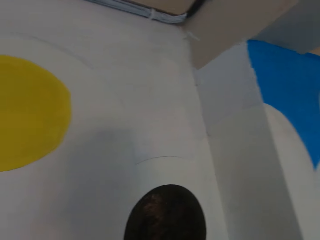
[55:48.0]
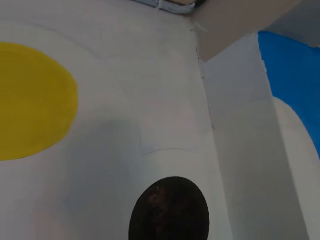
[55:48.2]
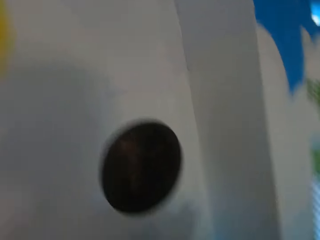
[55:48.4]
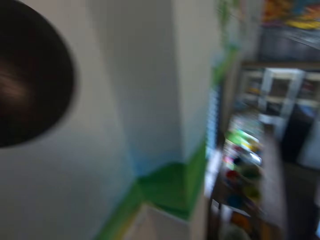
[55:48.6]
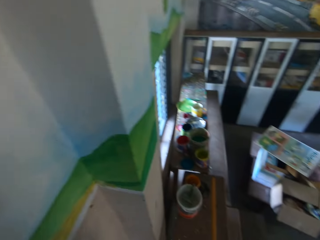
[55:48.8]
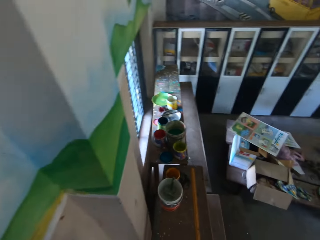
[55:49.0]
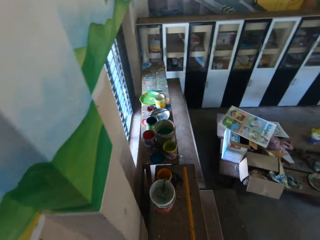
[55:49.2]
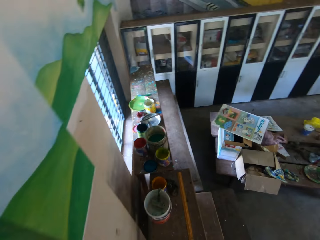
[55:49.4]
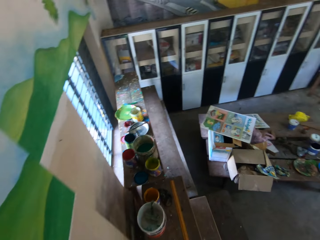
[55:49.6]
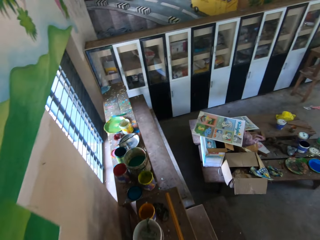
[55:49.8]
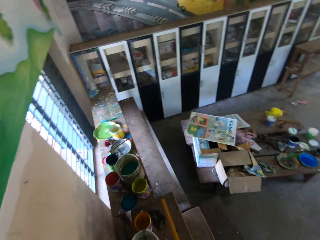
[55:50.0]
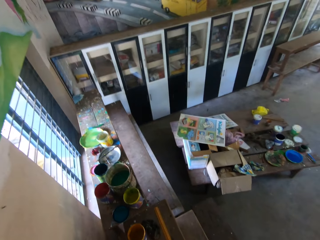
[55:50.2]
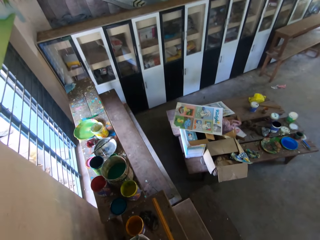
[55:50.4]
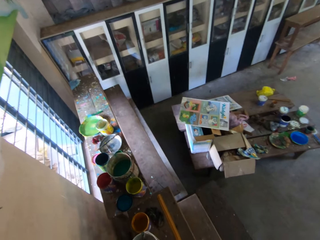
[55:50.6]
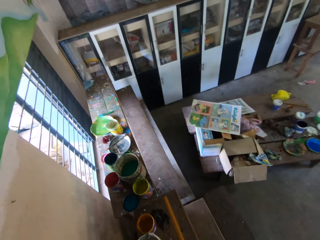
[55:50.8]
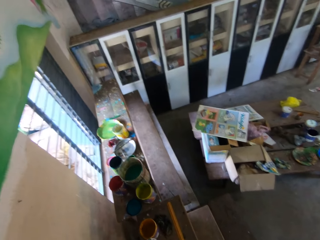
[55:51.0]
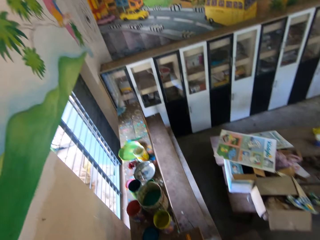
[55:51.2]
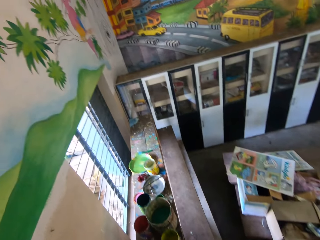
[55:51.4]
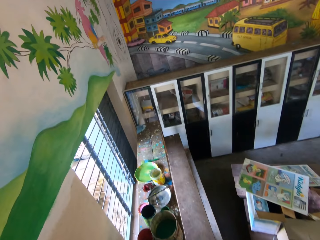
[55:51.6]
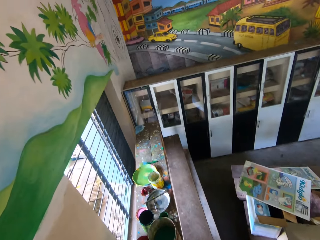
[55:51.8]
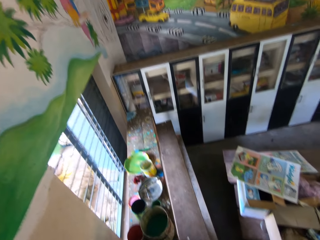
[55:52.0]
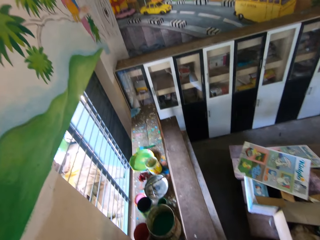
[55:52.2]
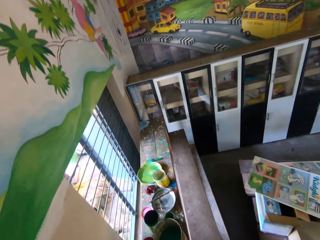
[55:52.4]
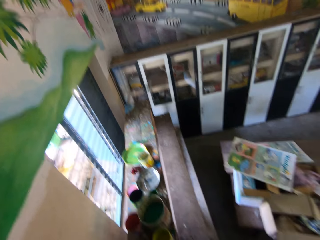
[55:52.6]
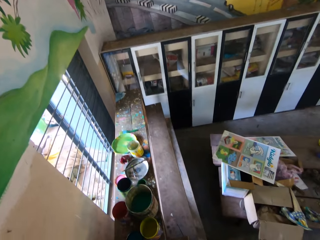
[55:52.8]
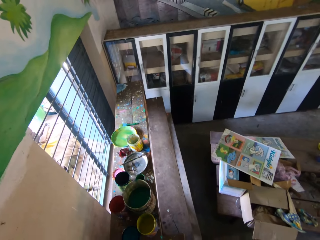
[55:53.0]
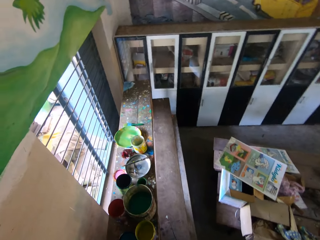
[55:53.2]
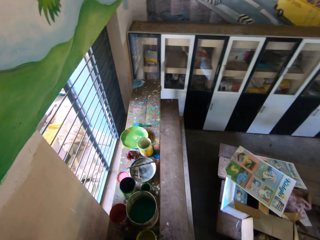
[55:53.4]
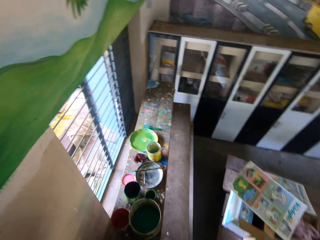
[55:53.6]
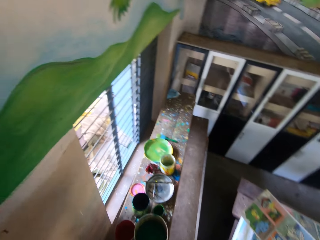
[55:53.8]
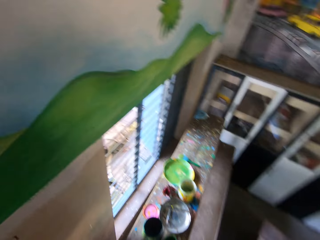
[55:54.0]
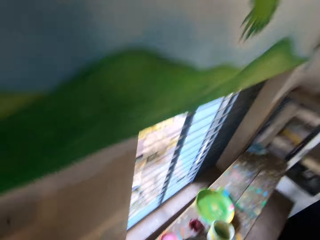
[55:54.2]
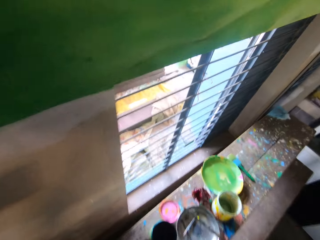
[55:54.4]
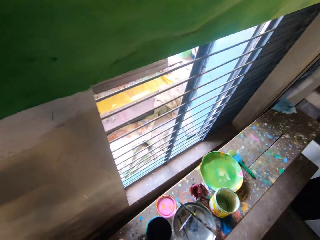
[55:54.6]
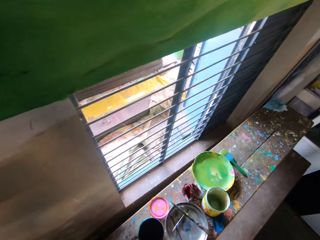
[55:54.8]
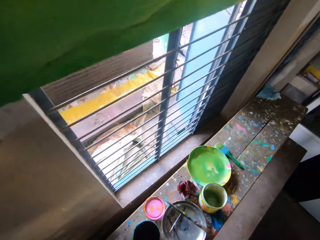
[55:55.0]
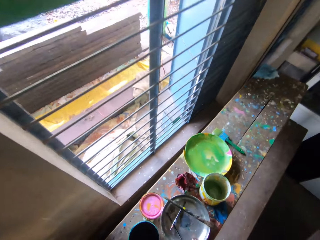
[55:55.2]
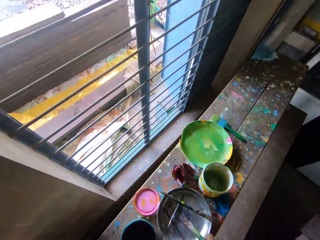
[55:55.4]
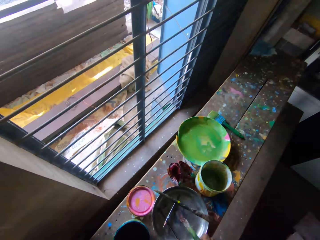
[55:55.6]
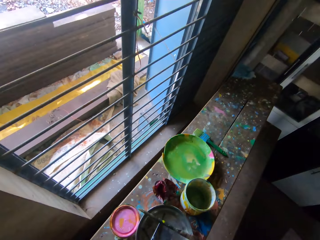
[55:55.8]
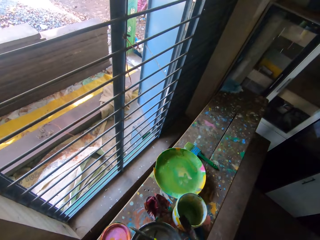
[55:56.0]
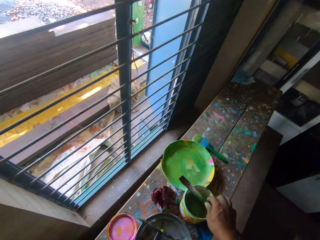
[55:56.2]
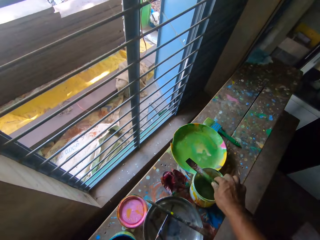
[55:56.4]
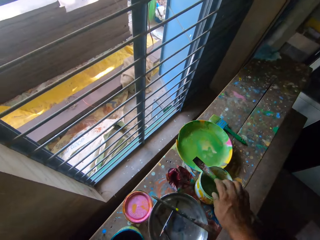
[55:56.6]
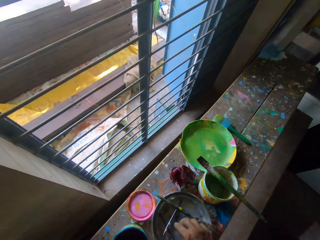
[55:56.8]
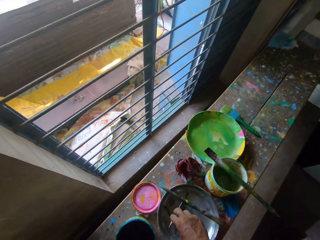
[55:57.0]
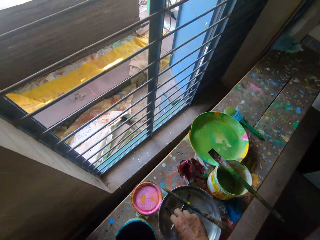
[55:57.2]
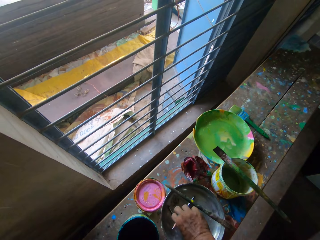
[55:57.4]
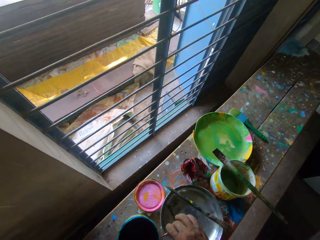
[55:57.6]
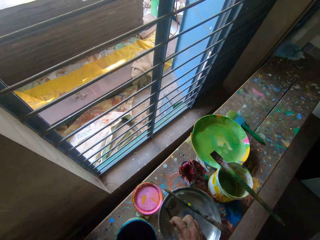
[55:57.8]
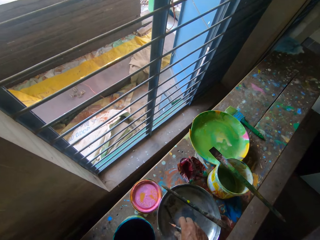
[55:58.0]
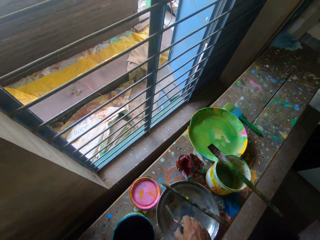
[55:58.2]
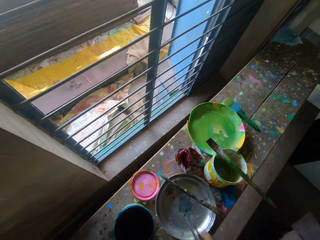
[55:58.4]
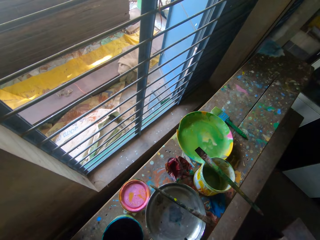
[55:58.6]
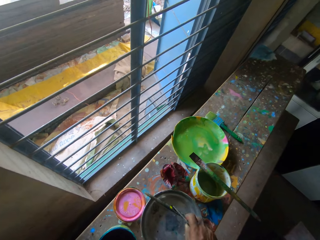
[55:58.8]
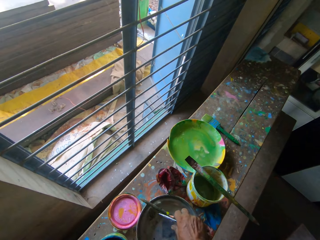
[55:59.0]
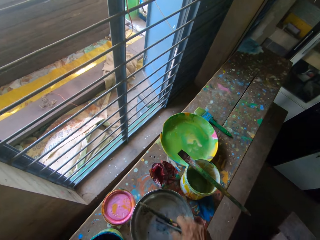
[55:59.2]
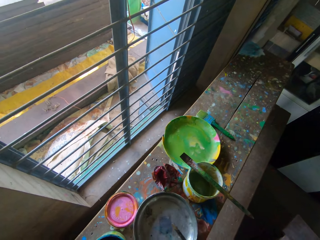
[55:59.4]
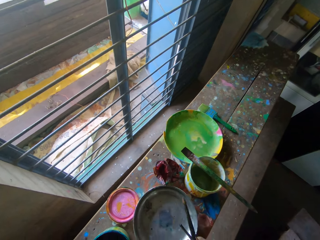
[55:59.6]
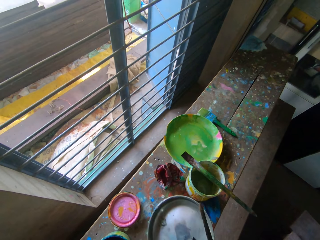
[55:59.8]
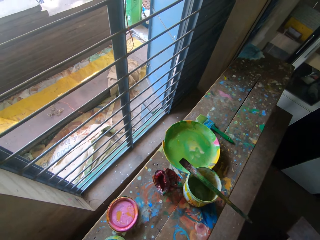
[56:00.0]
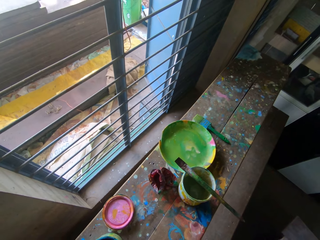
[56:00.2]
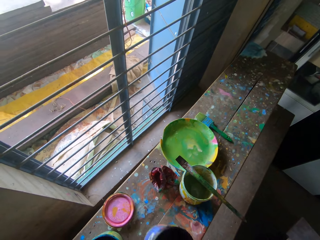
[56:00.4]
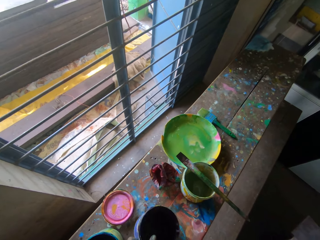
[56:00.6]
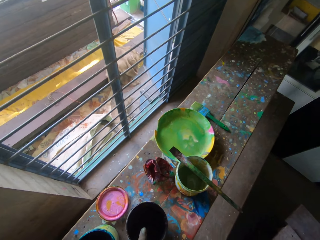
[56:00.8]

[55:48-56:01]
The camera wearer walks. He touches a crude tray on the desk with the brush in his right hand. He drops the brush on a paint bucket with his right hand. He picks up a pencil from the crude tray repeatedly. He picks up the crude tray from the desk. He places the paint bucket on the desk with his right hand.

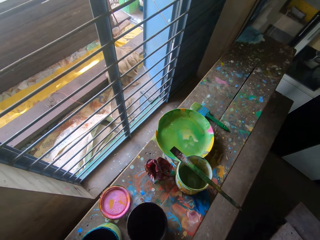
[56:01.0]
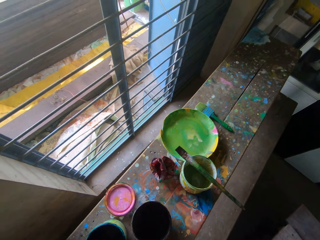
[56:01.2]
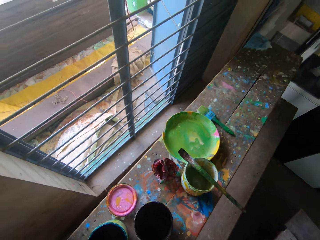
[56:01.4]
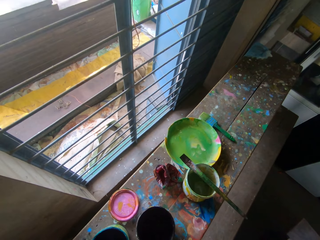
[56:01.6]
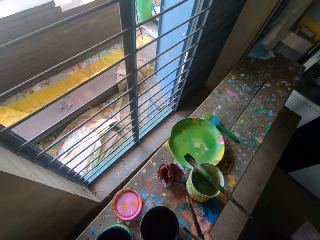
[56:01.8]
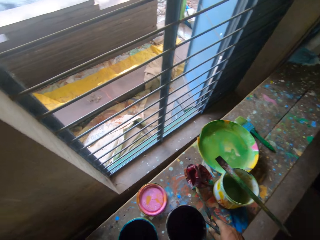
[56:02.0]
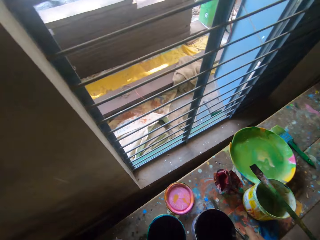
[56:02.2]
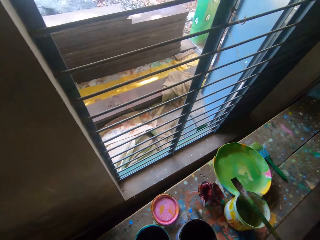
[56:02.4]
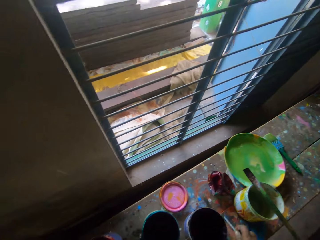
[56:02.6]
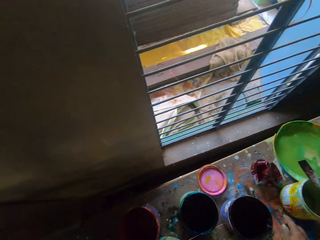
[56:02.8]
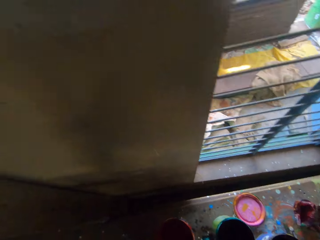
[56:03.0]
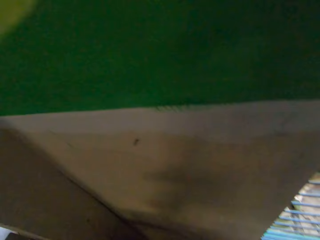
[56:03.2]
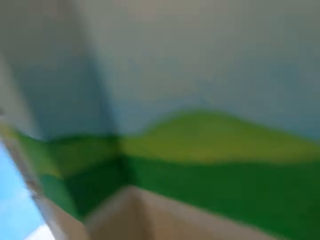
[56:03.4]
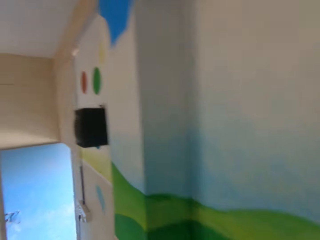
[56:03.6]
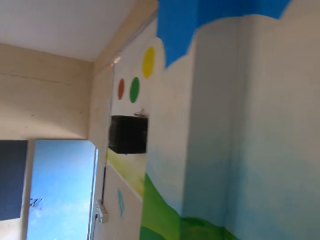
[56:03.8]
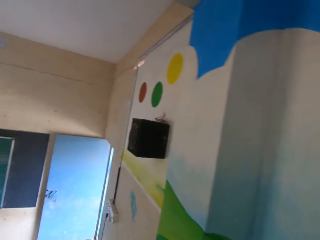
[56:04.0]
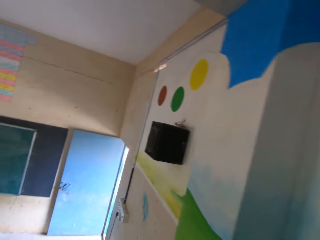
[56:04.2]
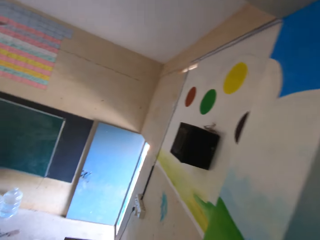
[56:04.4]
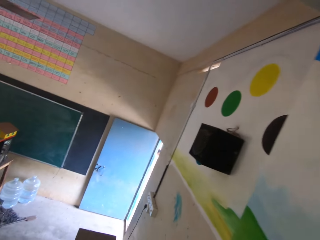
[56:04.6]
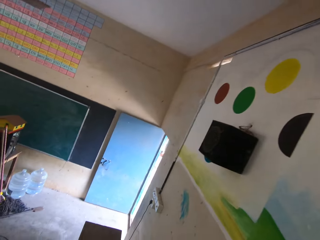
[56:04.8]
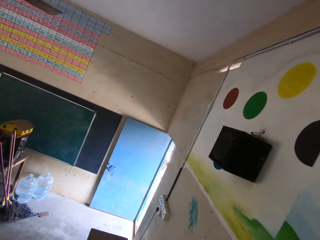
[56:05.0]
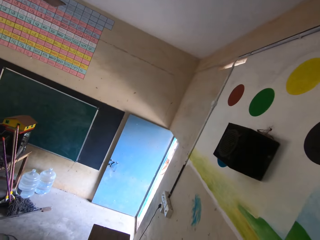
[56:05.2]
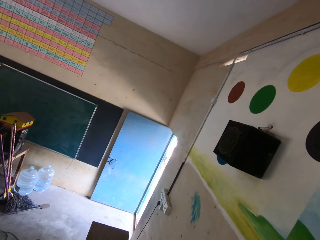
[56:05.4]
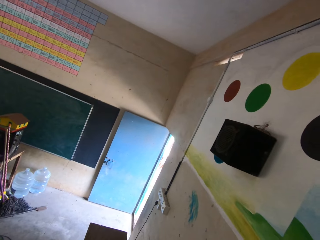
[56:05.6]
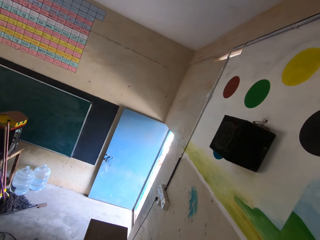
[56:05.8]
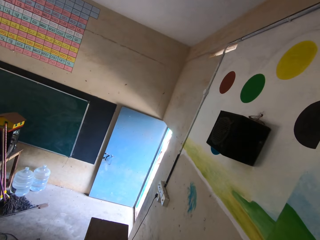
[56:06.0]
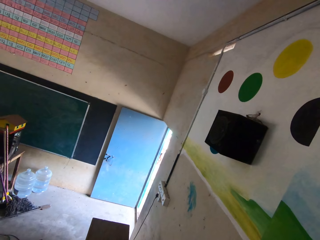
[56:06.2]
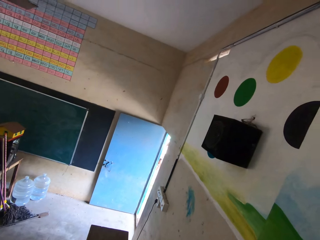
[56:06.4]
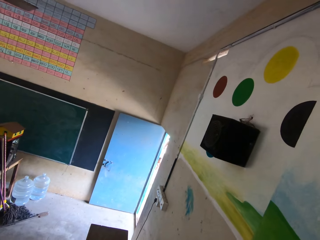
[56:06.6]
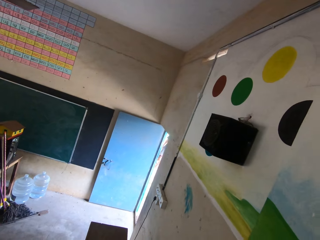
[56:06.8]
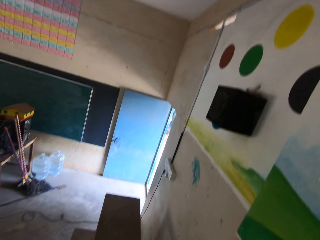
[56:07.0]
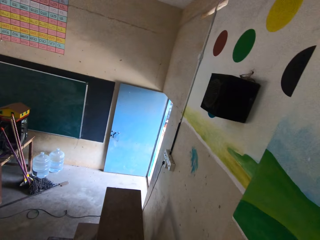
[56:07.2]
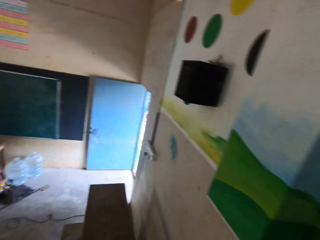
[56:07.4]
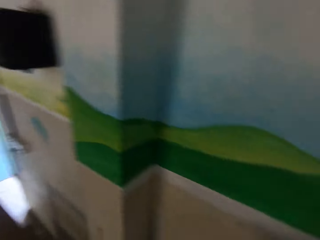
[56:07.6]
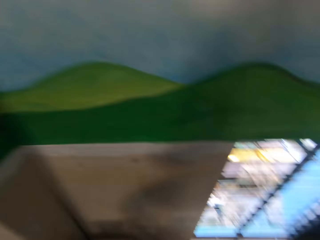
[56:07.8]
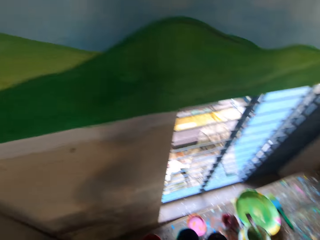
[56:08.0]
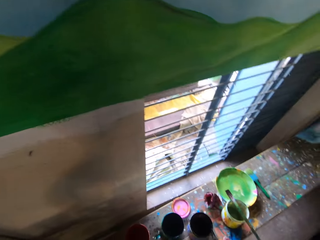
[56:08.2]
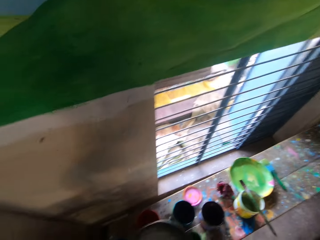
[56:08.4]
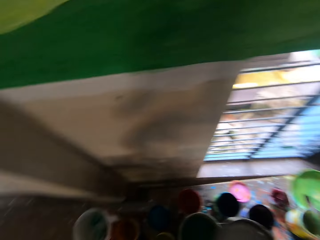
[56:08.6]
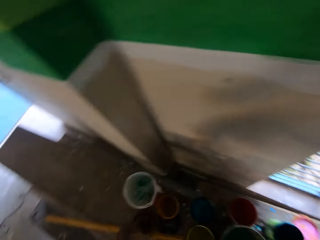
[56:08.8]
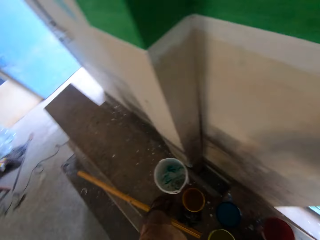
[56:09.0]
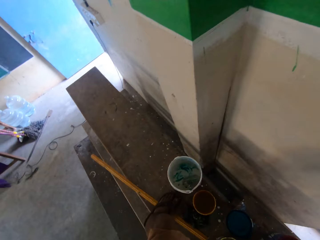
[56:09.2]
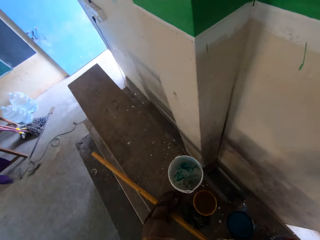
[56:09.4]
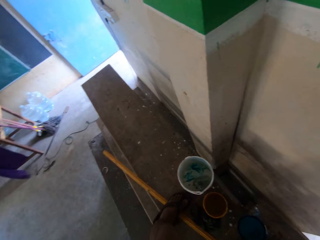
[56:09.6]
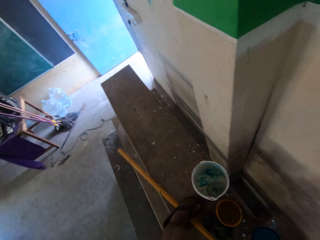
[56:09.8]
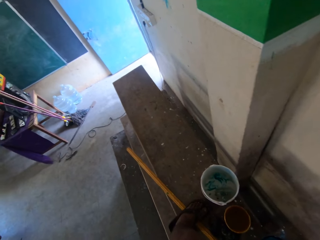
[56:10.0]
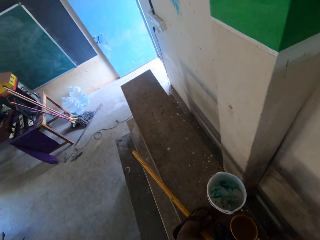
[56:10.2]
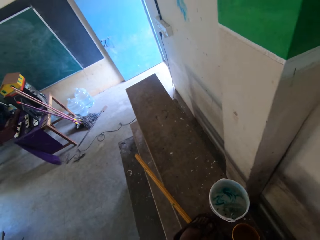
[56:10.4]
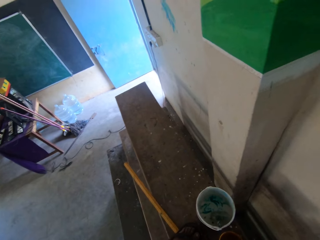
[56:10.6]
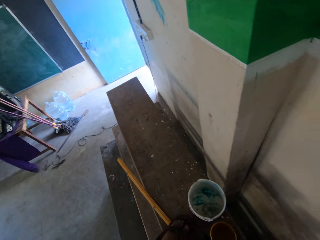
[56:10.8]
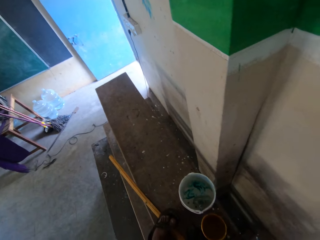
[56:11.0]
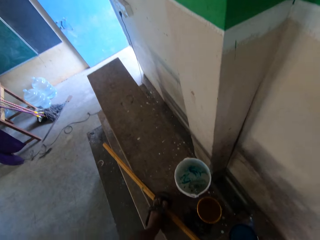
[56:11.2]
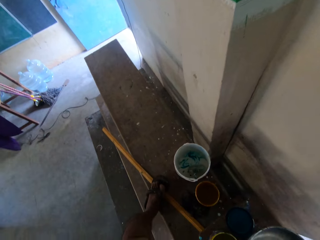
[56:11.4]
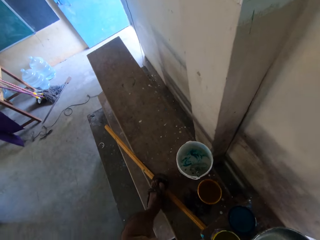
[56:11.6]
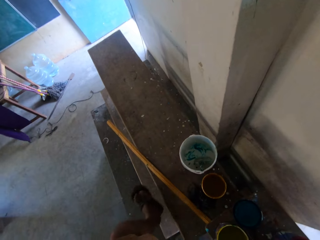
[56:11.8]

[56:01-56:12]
The camera wearer places the pencil on the desk with his right hand. He places the pencil on the desk again.
